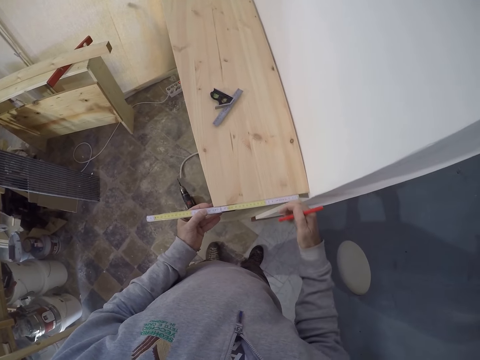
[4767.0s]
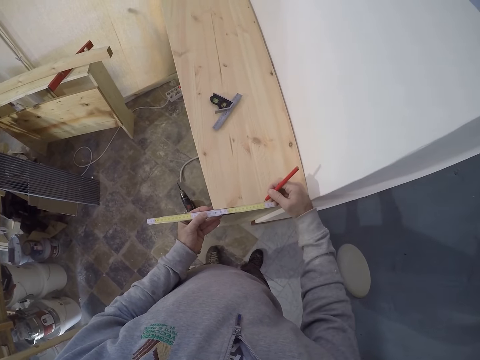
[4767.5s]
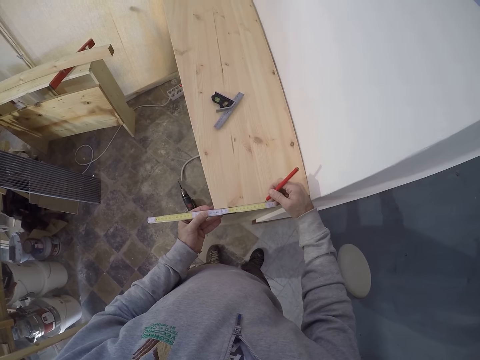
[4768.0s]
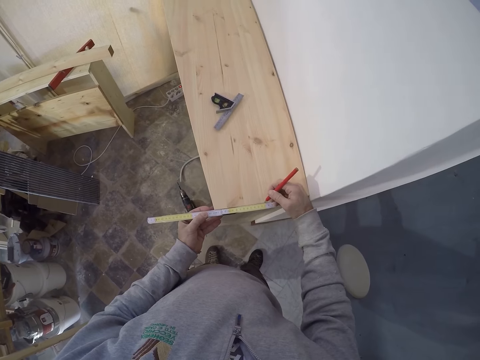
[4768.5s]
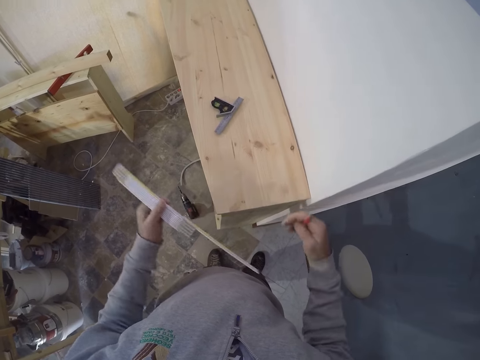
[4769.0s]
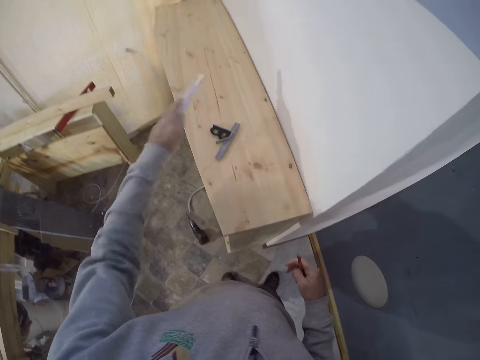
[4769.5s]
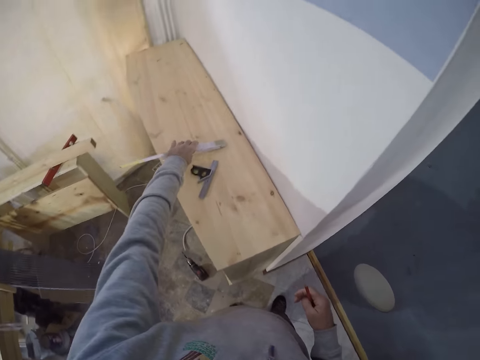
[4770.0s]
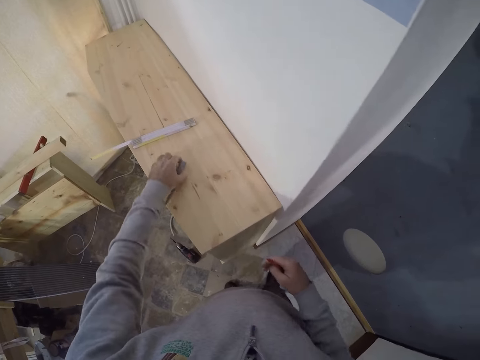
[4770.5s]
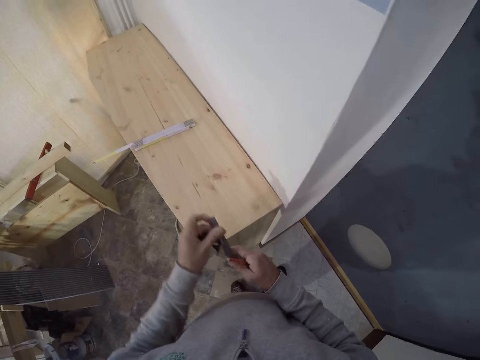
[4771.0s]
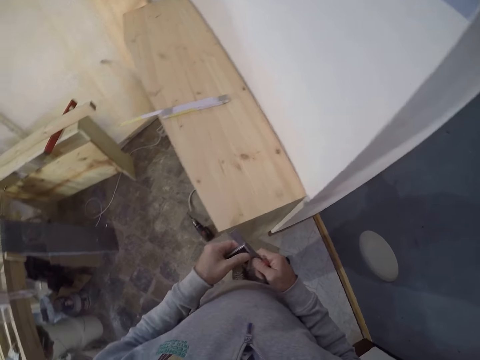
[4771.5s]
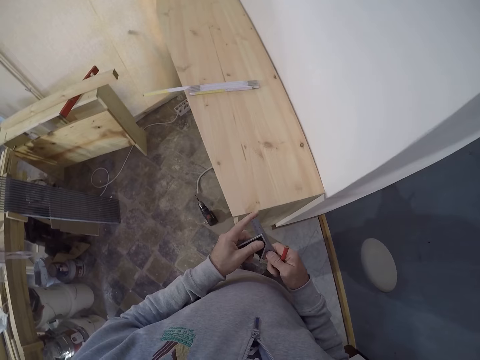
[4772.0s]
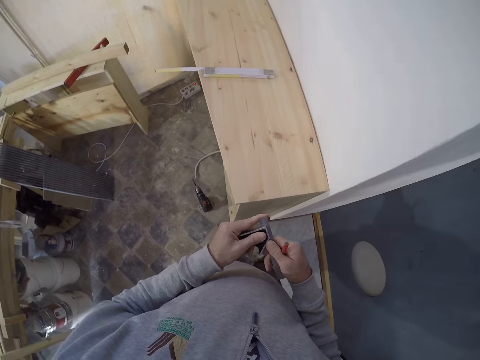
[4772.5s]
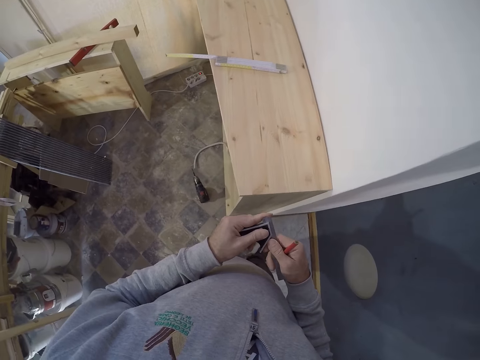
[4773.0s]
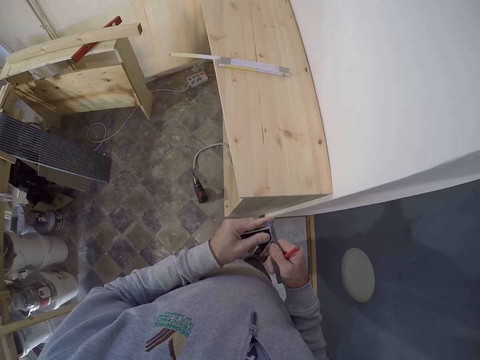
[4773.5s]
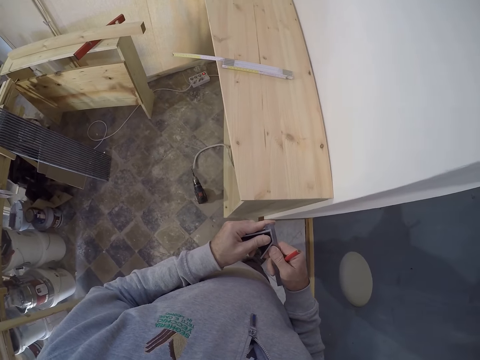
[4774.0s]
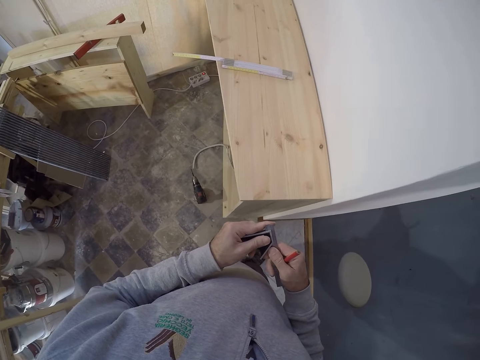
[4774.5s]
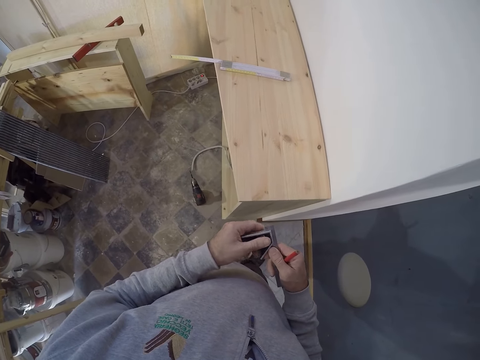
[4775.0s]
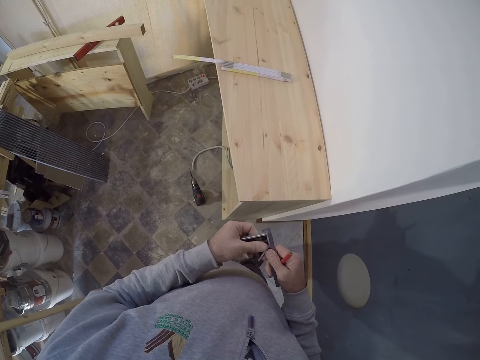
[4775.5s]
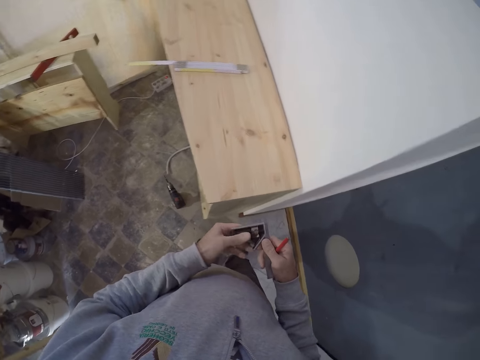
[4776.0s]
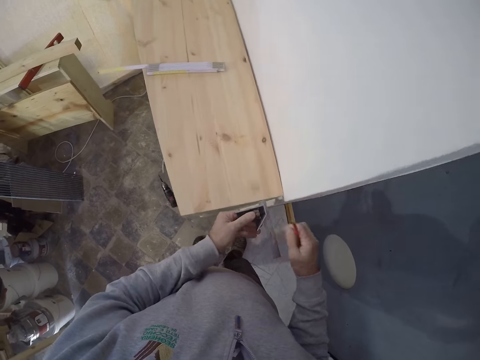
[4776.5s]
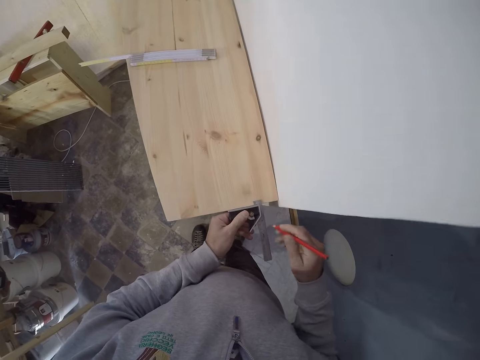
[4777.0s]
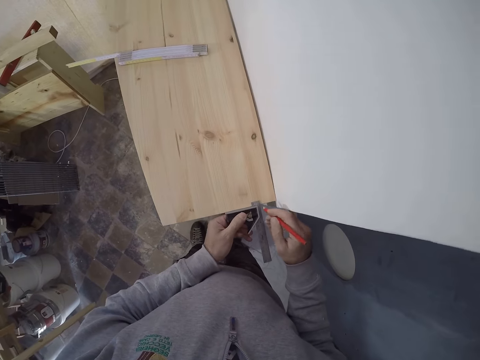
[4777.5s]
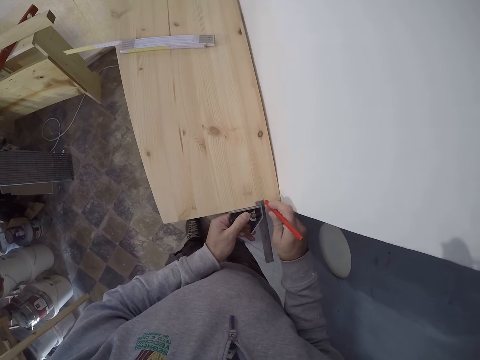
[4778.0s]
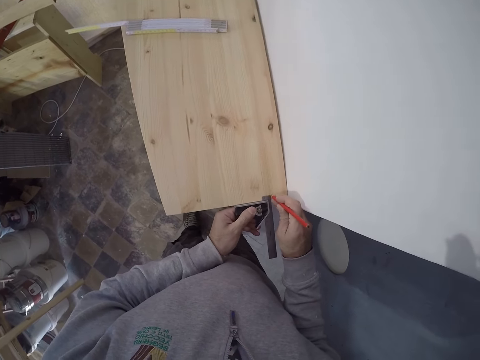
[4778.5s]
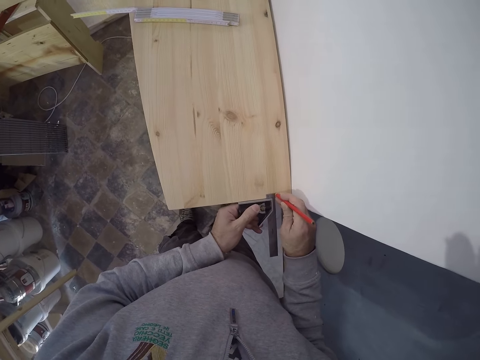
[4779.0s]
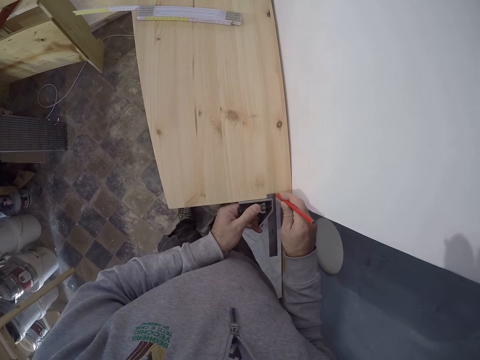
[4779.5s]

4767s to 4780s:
The camera wearer marks the wood with the pen in his right hand. He holds the tape measure. He places the ruler on the wood with his left hand. He picks up the combination square or ruler from the wood with his left hand. He adjusts the combination square with both hands. He looks at the ruler. He sets the ruler. He measures the wood with the marking gauge in his left hand. He marks the wood with the pen in his right hand.

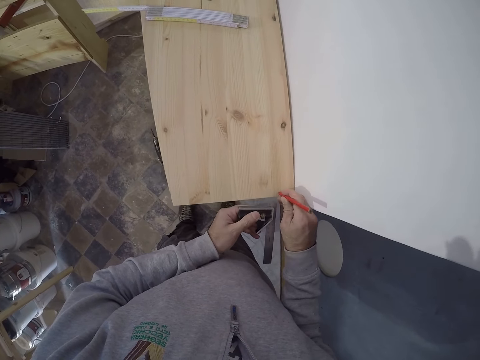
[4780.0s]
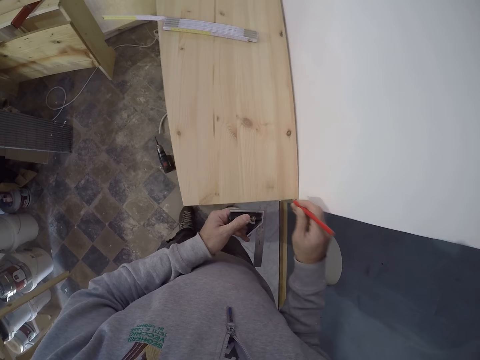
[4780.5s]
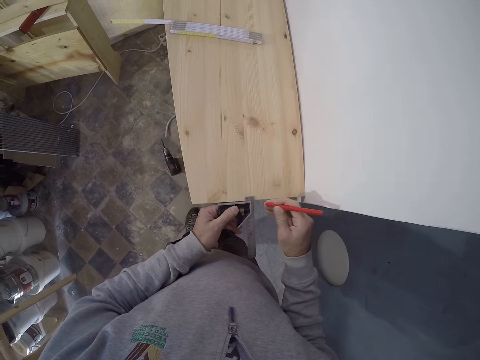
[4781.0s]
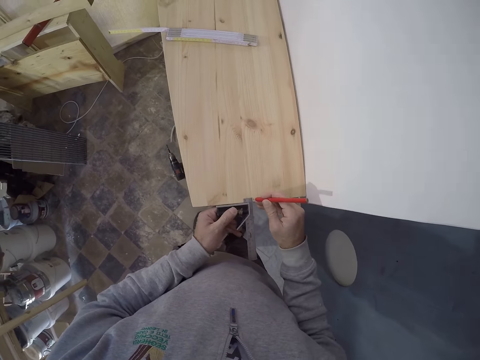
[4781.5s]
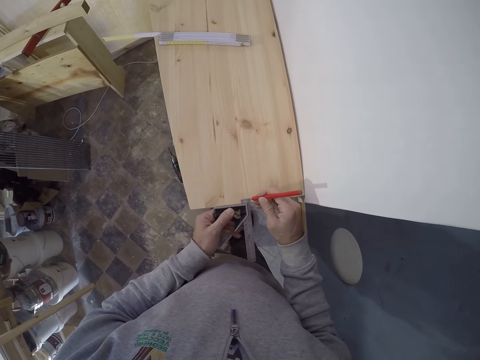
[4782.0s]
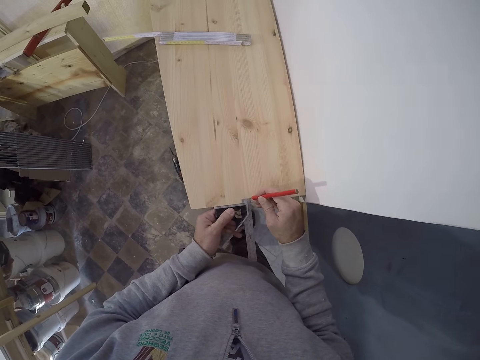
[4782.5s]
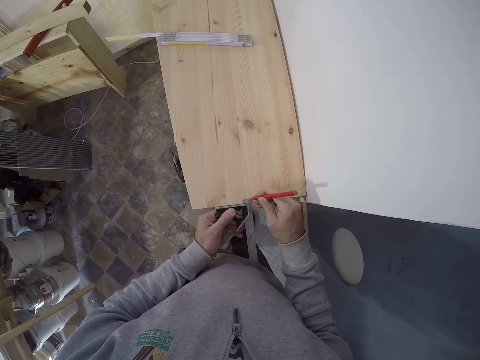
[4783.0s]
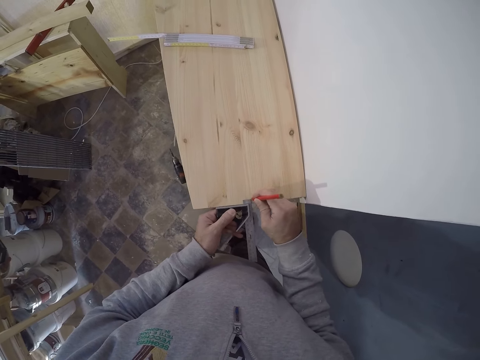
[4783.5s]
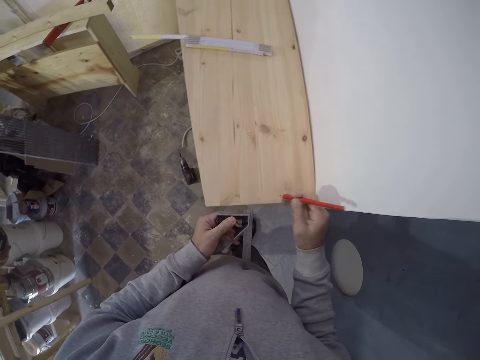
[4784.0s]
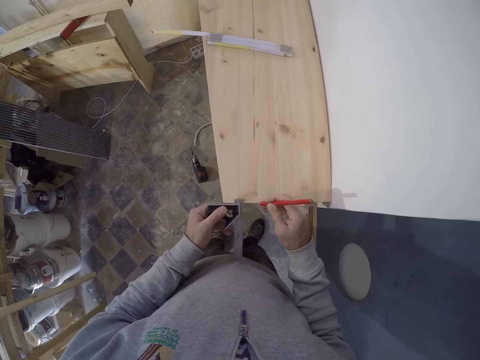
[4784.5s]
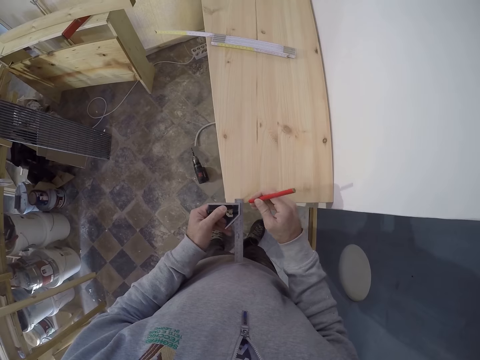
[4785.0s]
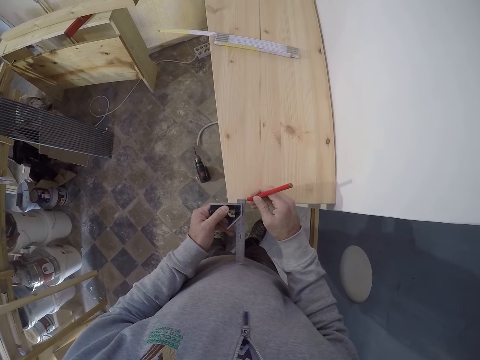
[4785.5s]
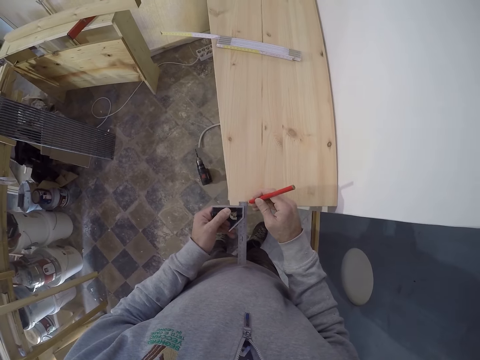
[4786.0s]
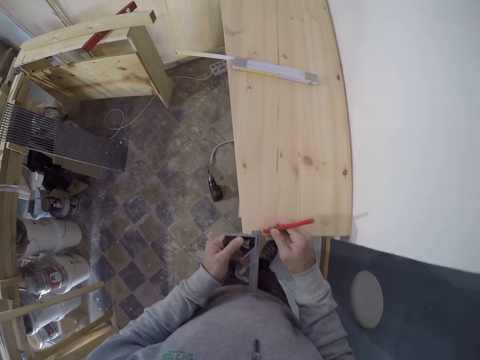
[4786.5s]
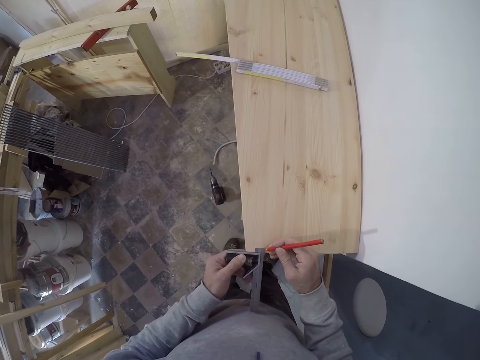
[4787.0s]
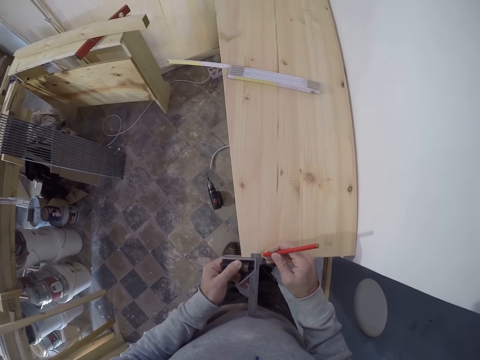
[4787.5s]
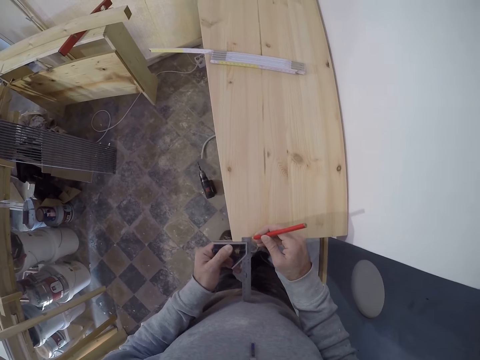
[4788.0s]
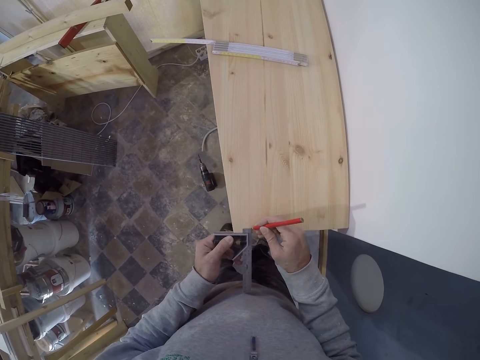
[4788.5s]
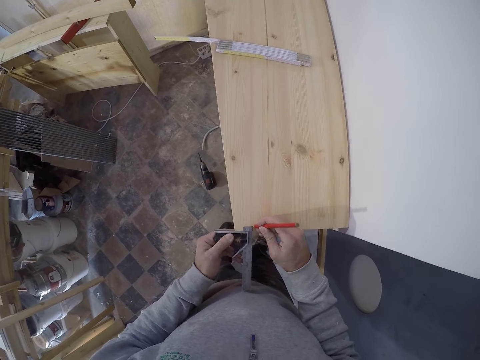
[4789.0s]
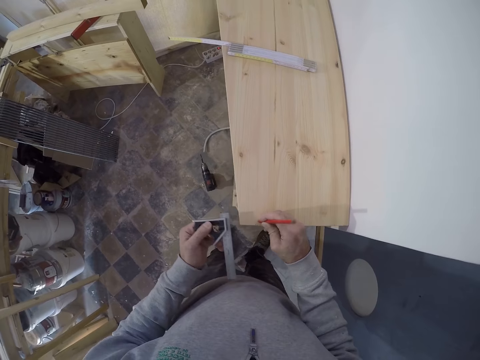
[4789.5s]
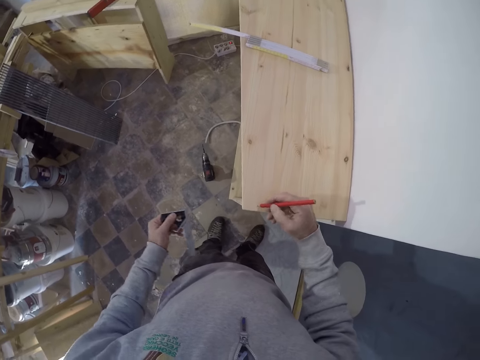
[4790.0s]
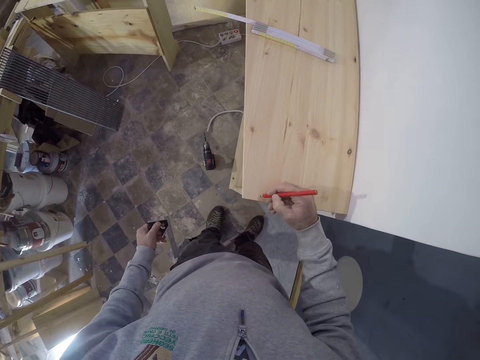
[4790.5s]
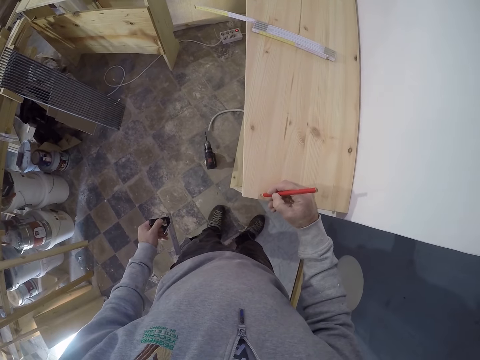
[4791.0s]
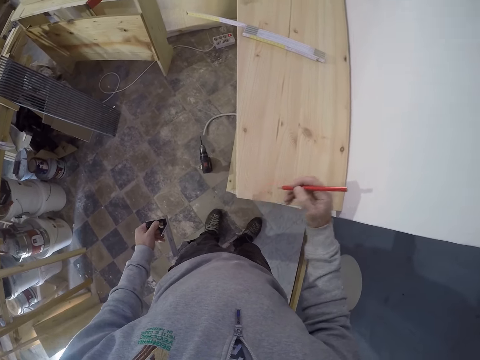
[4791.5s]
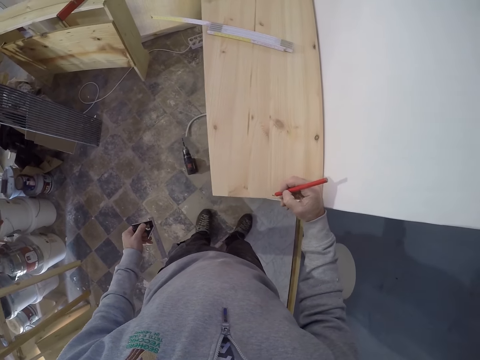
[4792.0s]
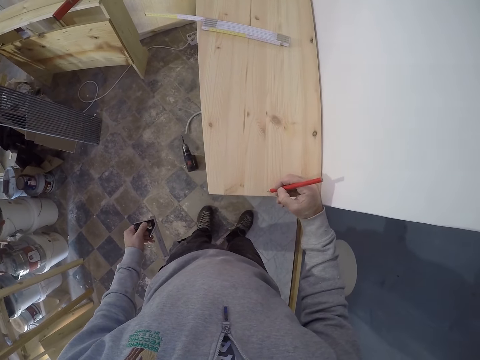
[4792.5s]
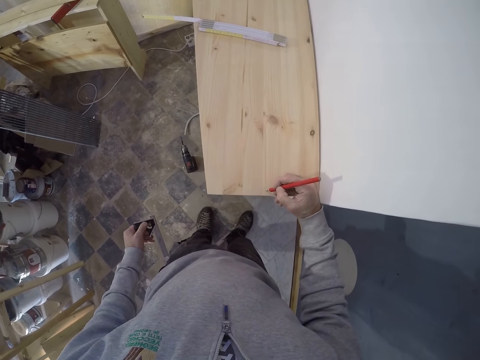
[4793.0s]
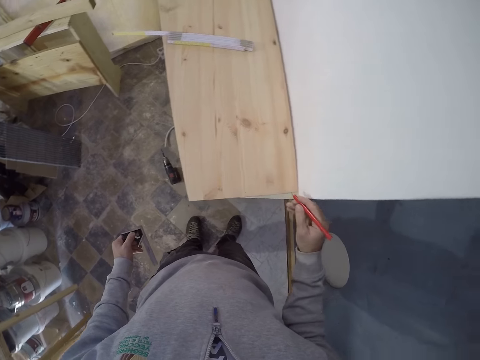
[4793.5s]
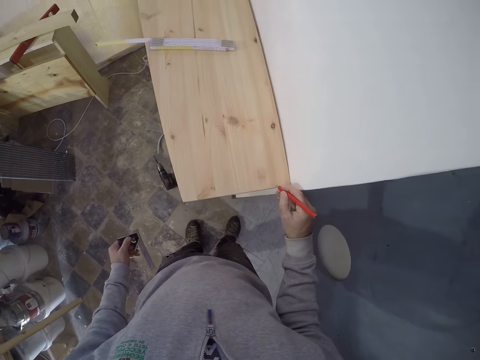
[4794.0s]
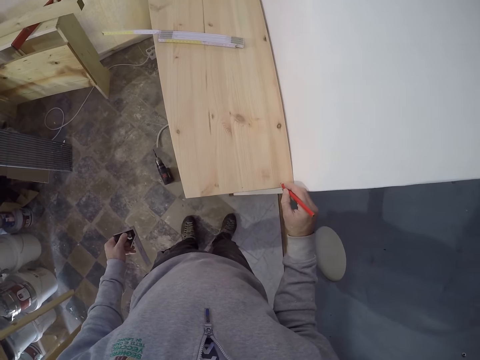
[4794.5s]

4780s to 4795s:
The camera wearer removes the ruler from the board. He measures the wood with a marking gauge in his left hand. He marks the wood with the pen in his right hand. He measures the wood with the marking gauge in his left hand. He marks the wood with the pen in his right hand. He moves the ruler on the board. He removes the ruler from the board. He writes on the board.
